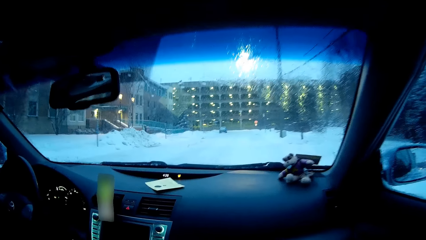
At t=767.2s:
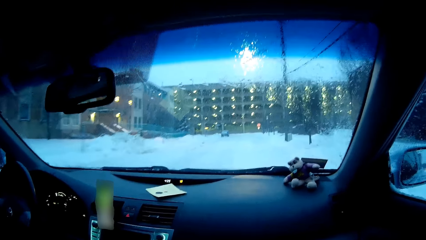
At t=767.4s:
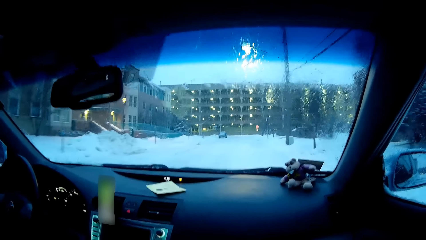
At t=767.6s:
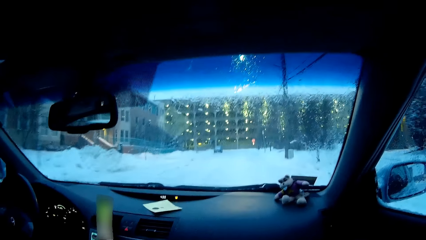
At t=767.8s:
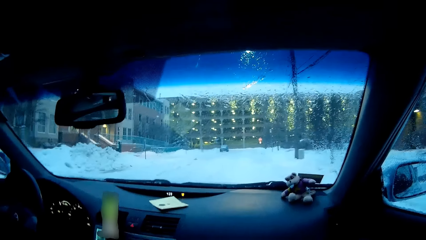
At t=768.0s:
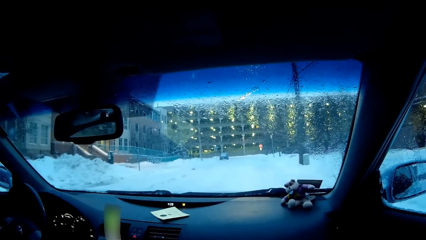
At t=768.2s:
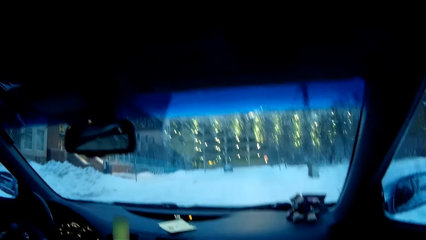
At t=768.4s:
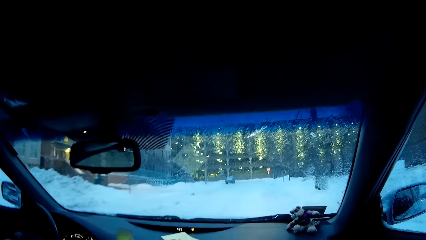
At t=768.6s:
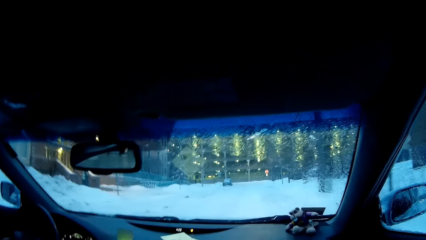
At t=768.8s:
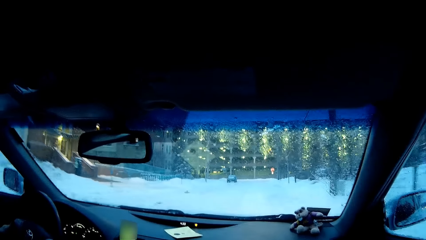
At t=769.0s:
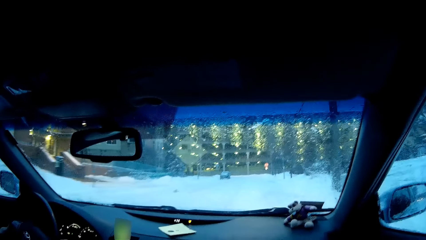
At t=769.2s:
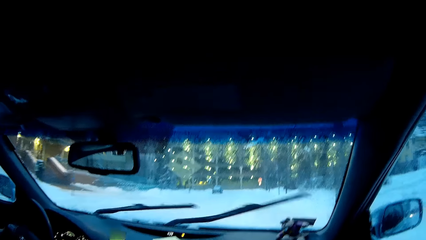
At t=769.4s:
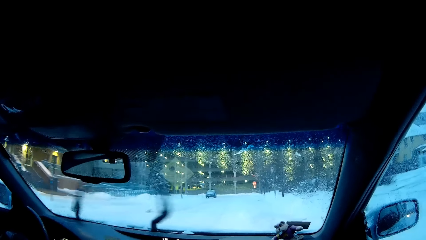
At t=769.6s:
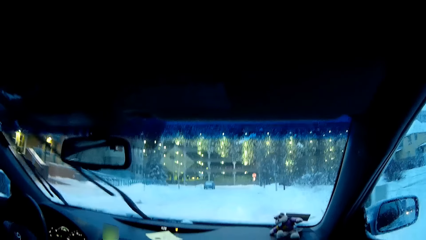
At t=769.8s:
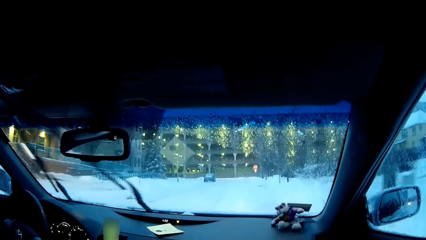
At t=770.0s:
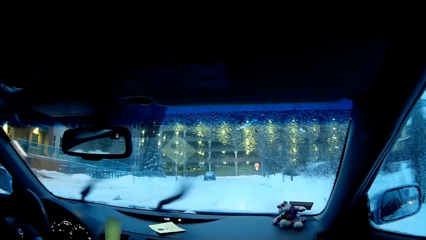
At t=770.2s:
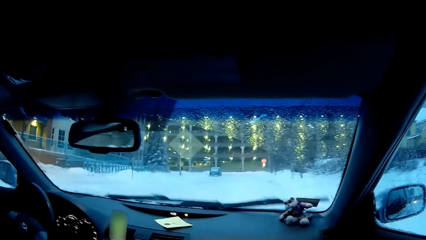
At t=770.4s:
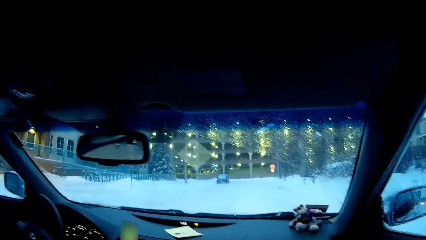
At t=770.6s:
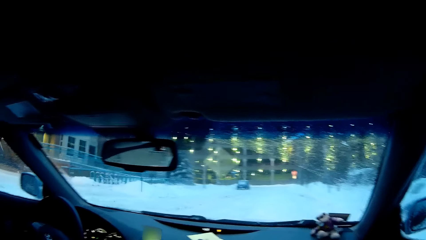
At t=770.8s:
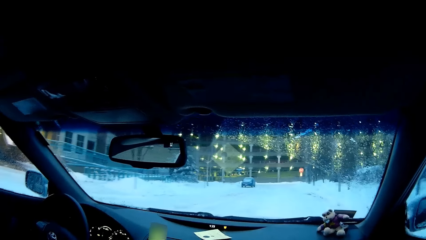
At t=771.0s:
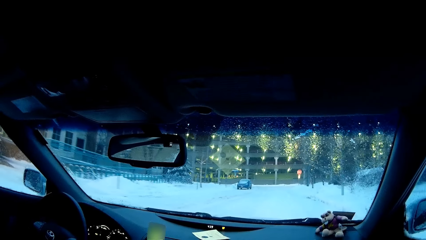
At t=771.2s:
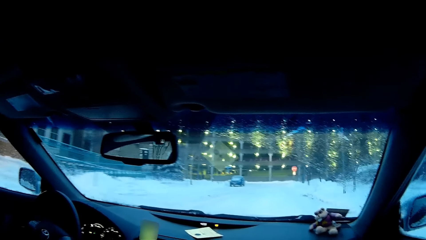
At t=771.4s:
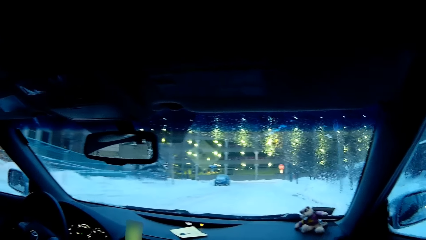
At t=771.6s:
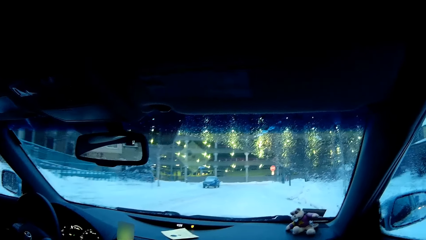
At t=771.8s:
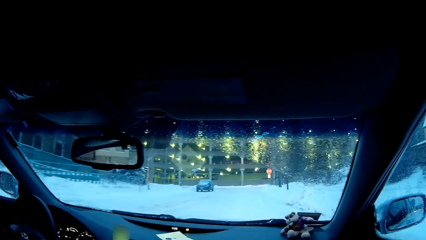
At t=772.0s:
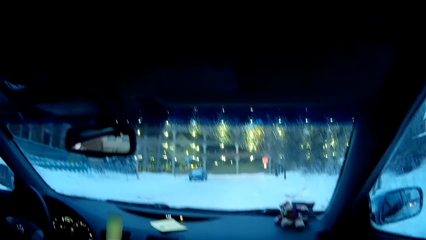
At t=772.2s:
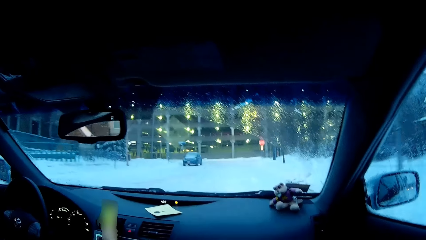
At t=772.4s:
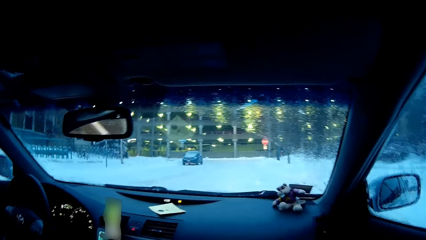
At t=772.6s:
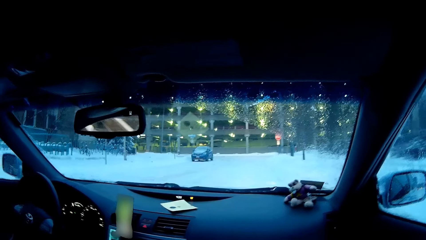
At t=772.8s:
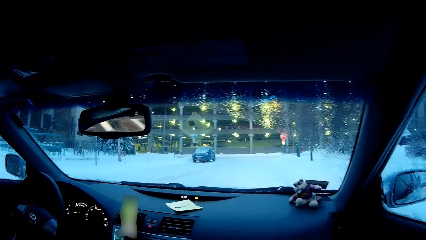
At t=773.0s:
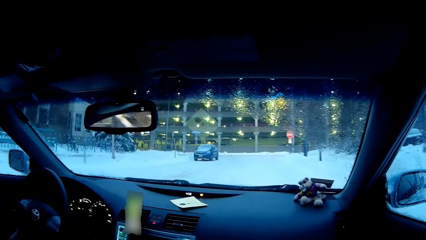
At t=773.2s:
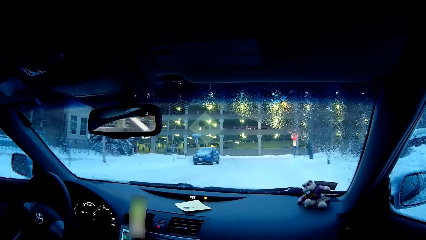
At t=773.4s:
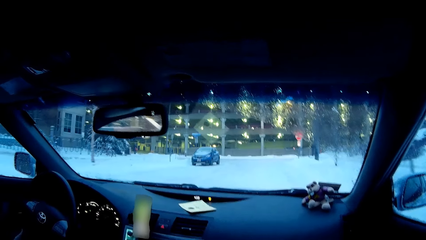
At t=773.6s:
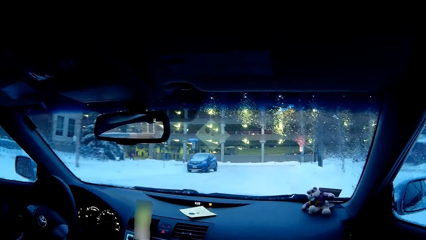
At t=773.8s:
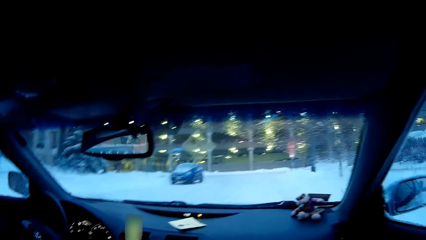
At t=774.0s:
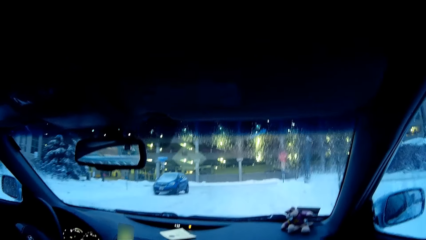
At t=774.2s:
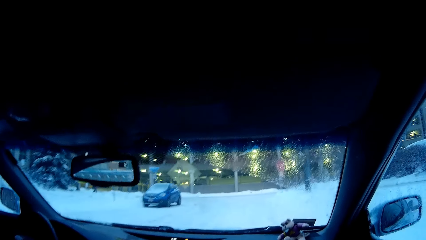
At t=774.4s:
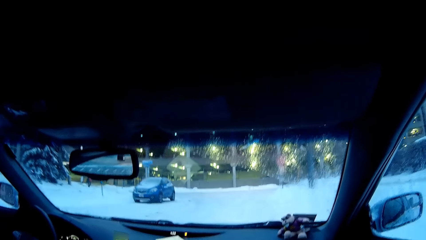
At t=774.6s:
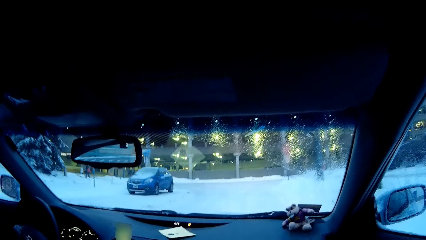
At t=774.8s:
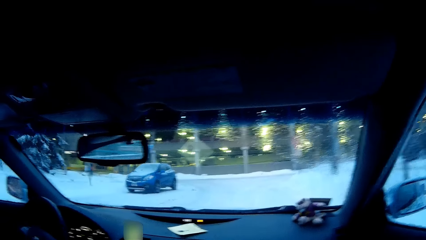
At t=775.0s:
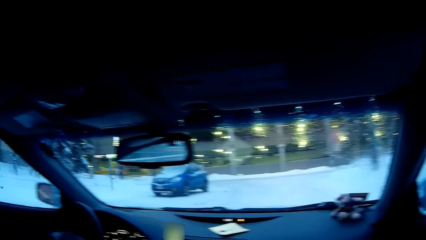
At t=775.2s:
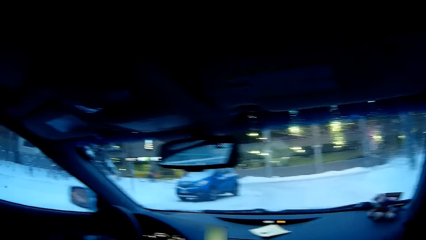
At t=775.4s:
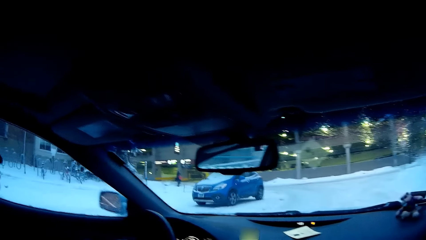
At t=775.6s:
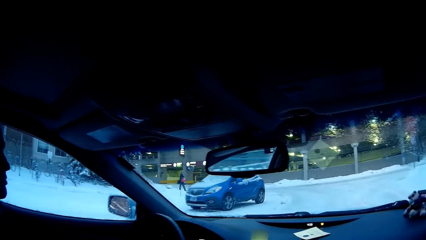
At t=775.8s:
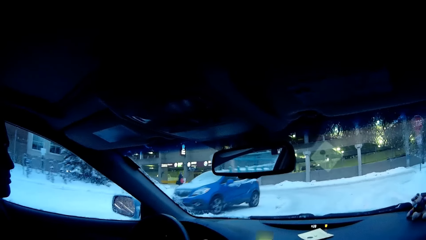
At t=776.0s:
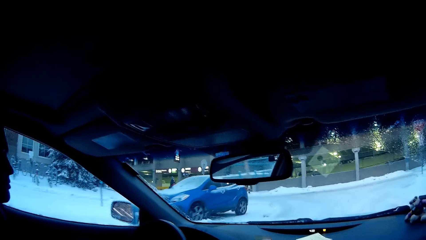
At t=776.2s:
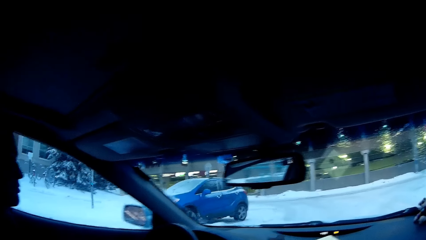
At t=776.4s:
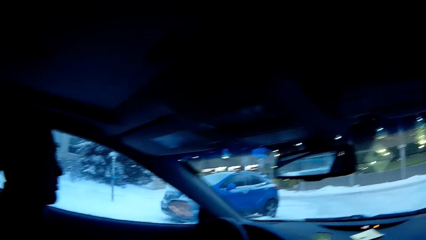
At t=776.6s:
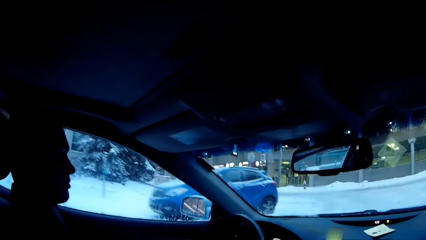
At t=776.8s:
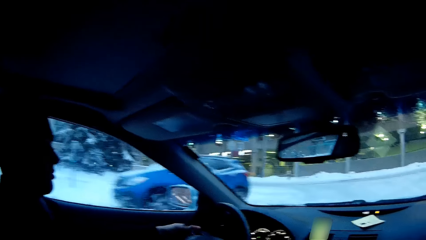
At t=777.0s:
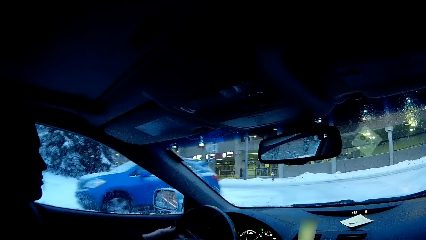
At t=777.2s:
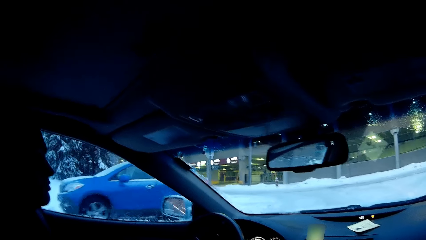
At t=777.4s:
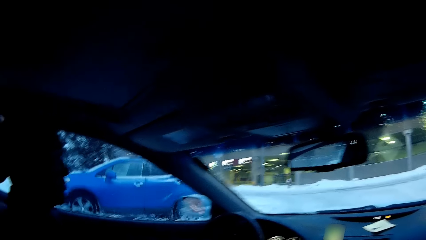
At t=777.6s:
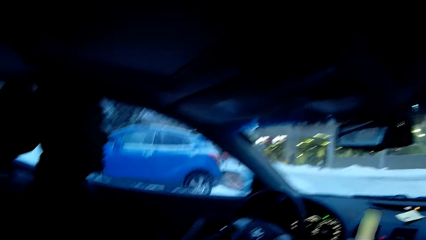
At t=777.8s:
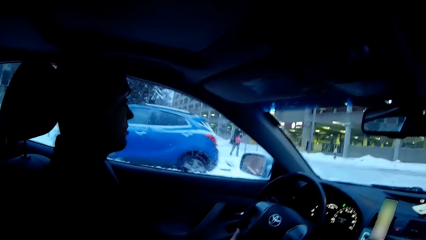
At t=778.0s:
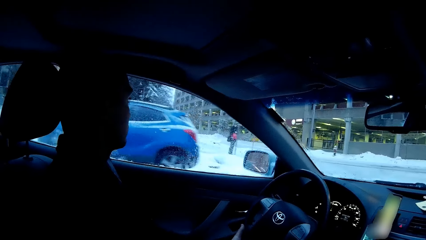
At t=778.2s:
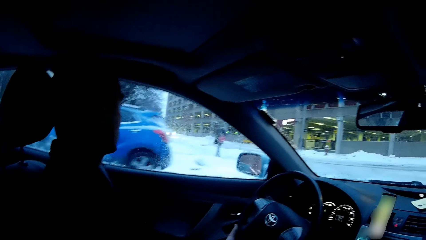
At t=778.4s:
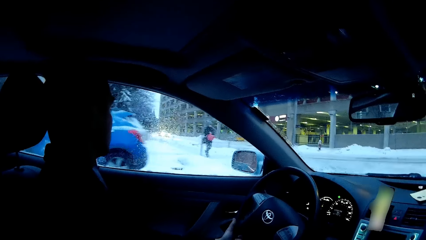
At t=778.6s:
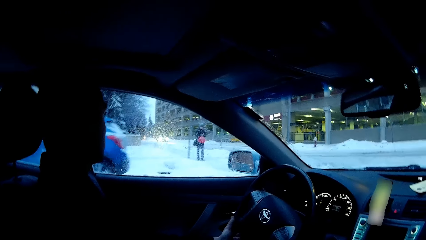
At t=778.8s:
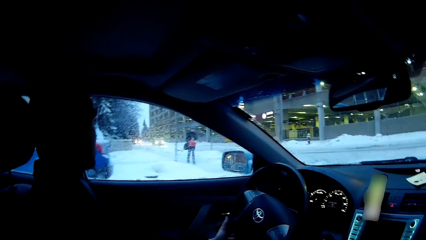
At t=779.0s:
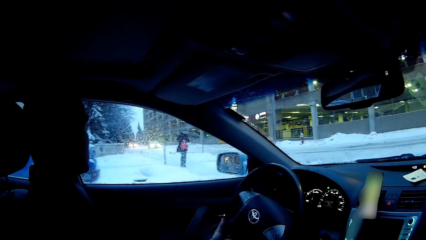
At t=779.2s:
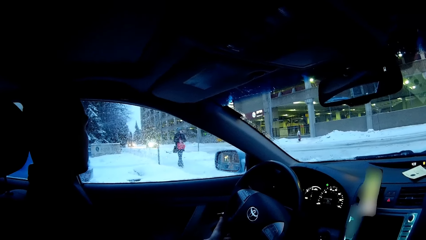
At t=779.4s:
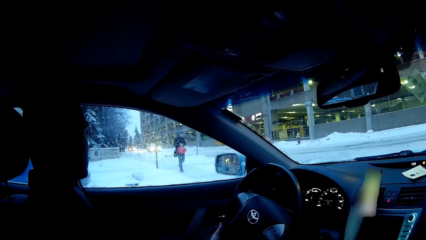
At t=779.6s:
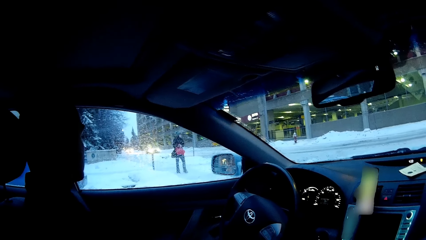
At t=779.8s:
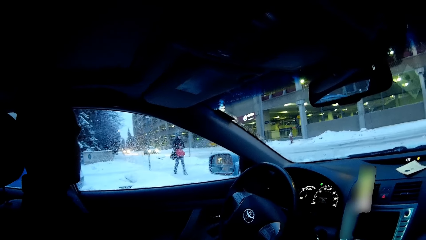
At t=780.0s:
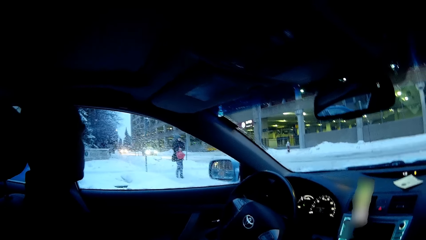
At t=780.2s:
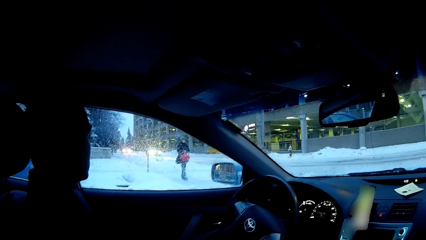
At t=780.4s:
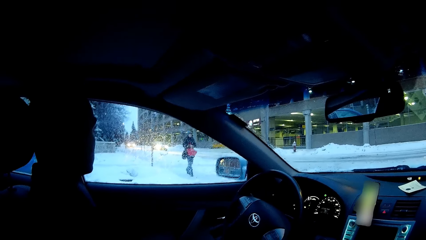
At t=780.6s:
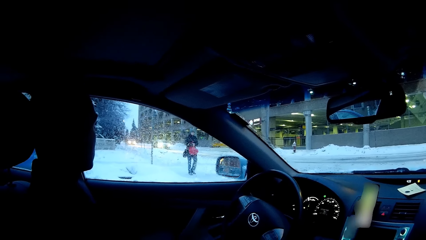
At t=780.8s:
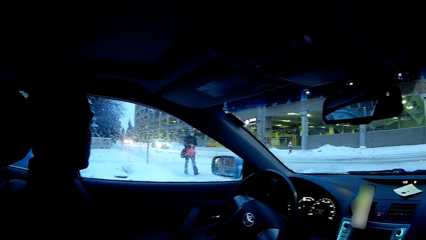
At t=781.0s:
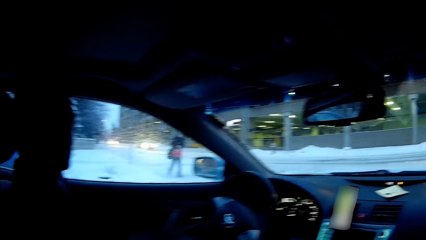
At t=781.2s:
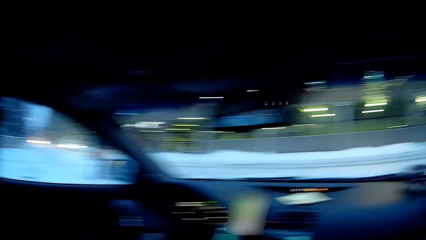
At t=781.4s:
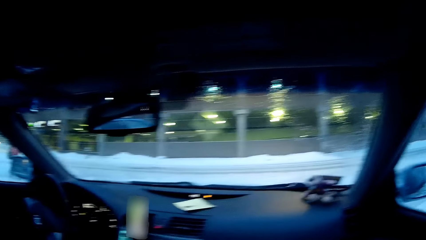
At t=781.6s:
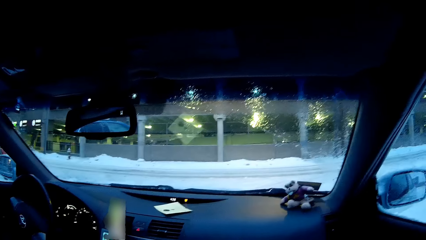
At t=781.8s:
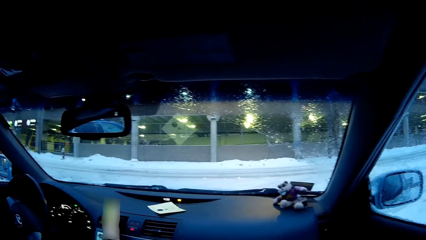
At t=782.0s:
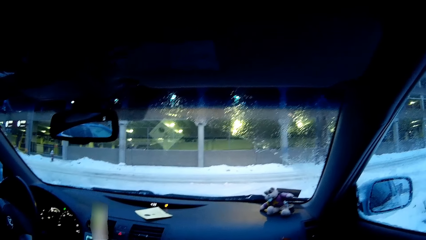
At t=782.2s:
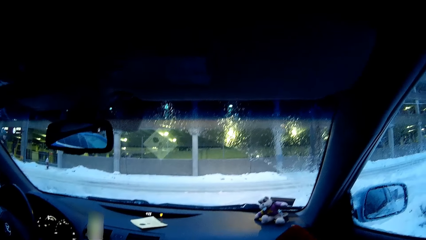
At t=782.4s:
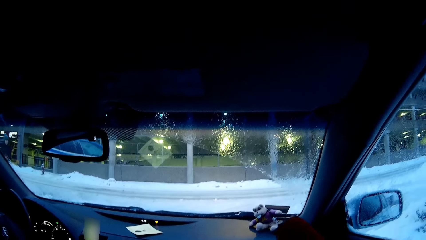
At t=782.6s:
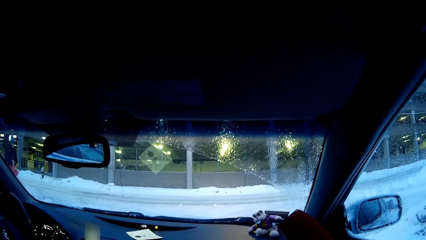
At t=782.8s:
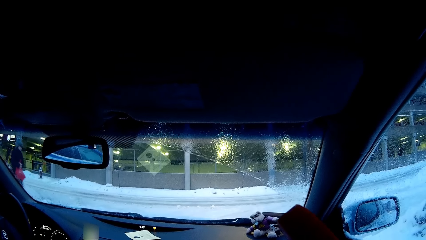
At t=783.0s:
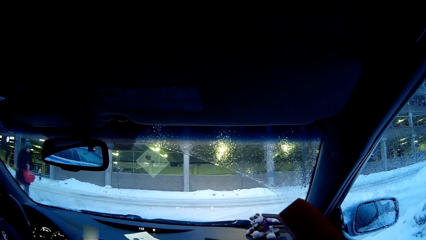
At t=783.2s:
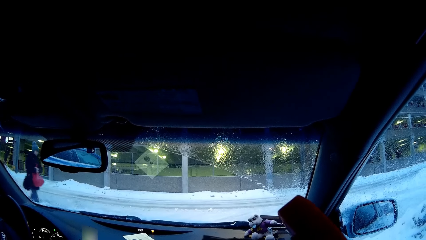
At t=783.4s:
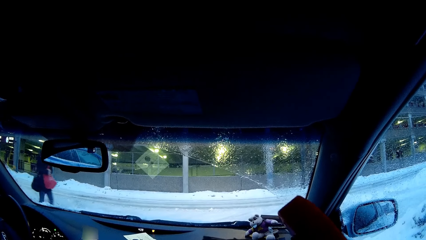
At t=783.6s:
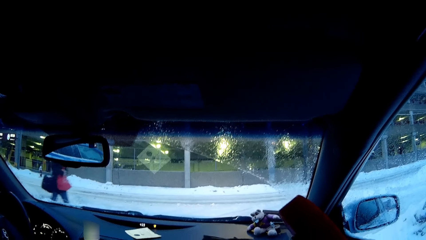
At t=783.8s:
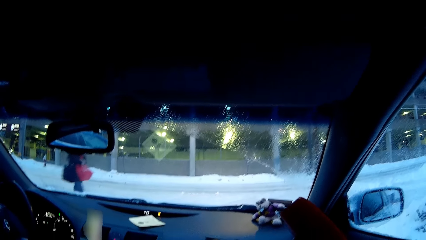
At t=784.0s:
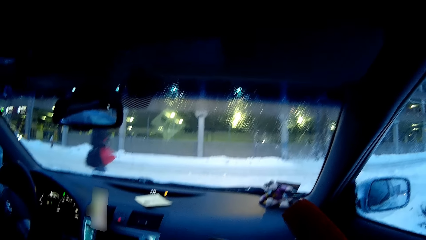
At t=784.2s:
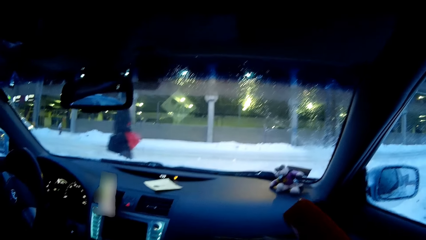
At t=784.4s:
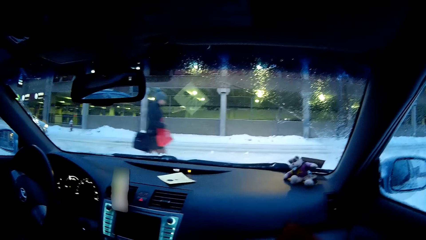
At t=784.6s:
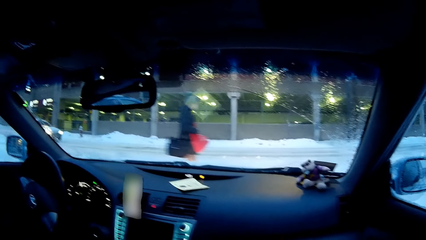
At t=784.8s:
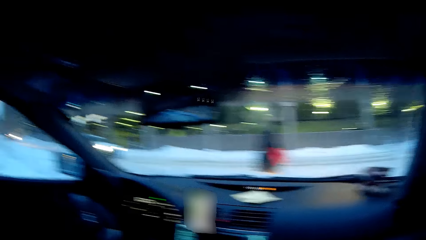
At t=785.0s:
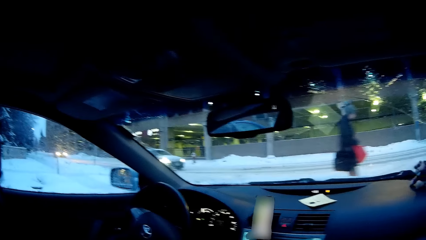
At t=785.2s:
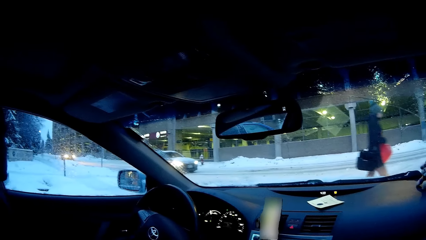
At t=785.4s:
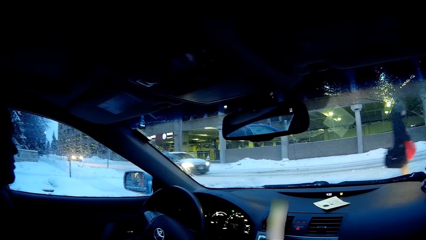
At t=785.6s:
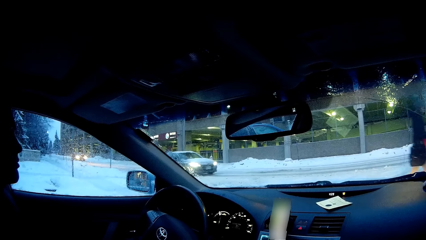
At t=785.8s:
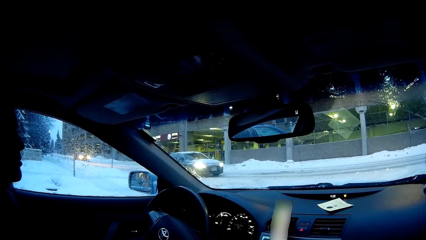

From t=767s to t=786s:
A man turns on the wipers. The man drives the car on the road. The camera wearer dialogues with the man. The man stops the car.
